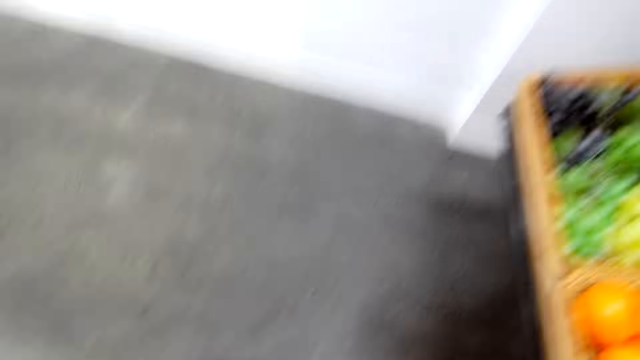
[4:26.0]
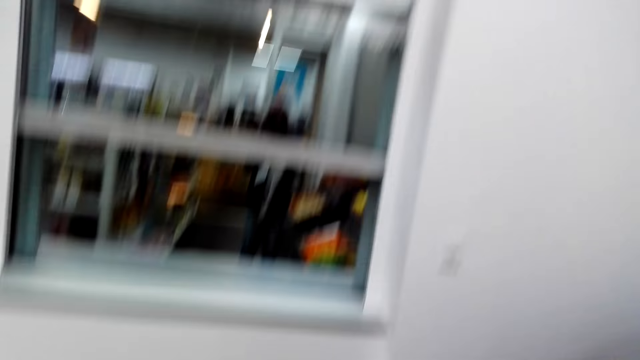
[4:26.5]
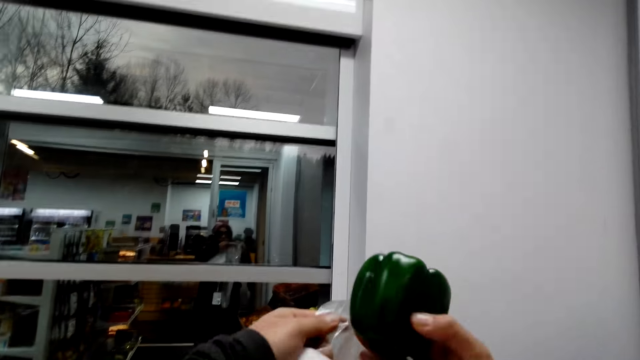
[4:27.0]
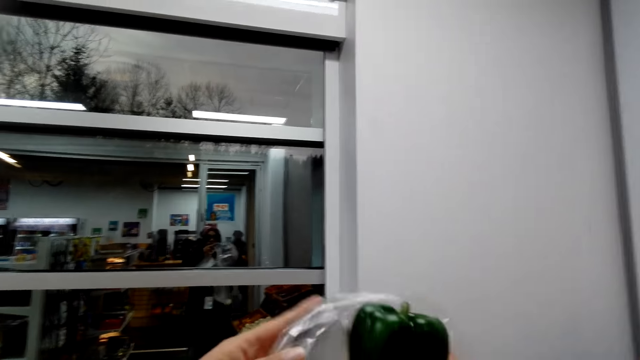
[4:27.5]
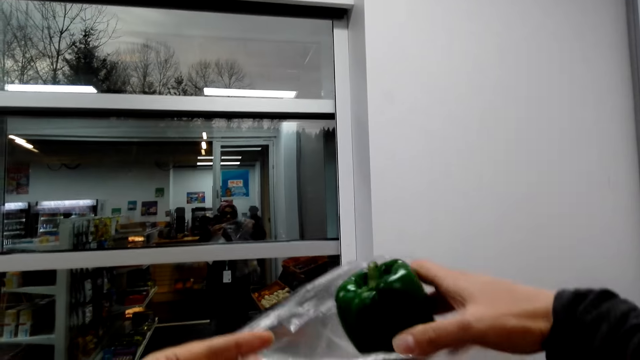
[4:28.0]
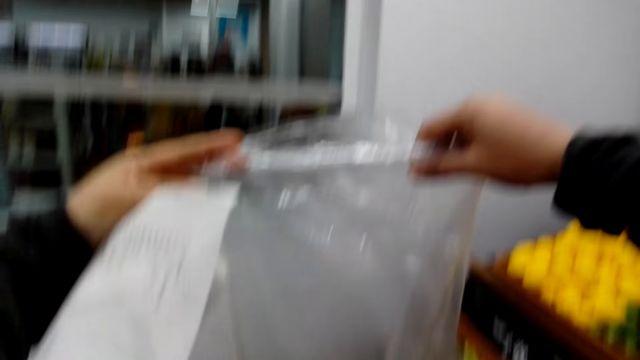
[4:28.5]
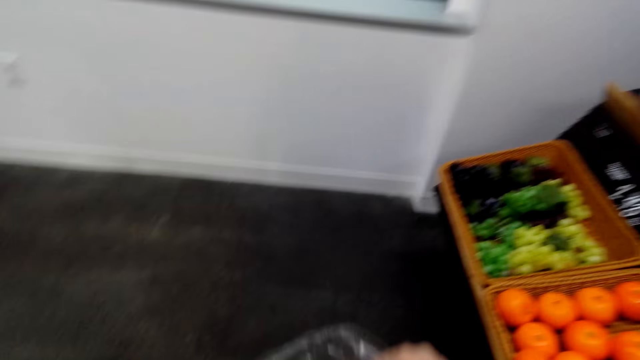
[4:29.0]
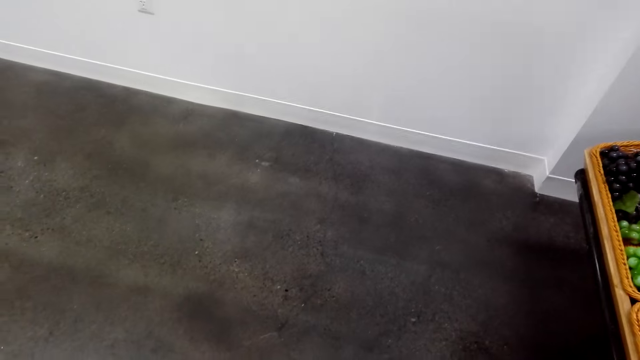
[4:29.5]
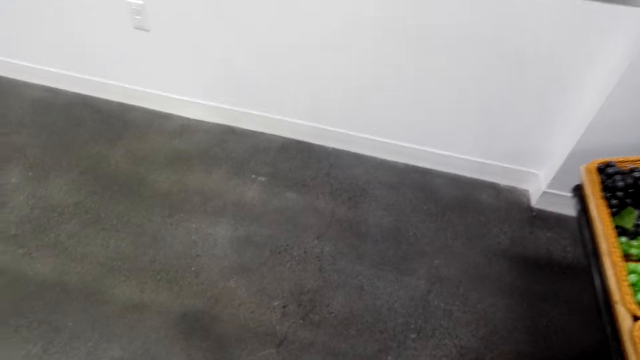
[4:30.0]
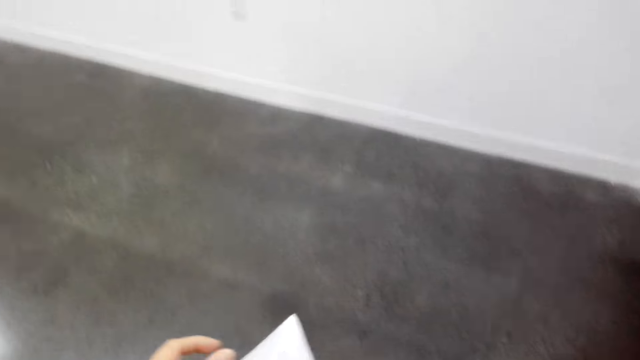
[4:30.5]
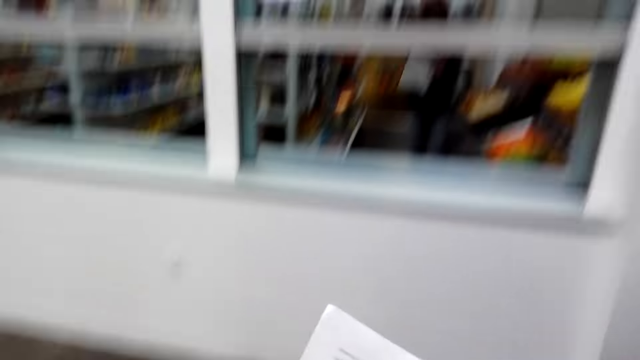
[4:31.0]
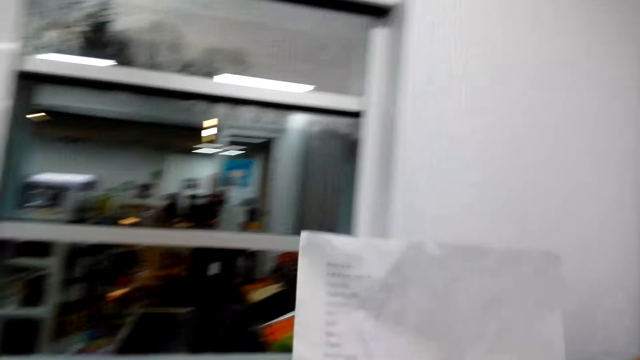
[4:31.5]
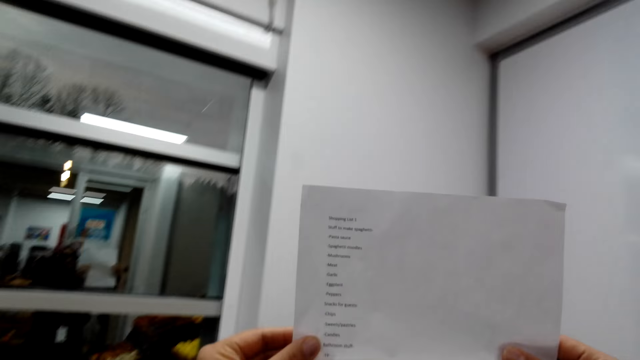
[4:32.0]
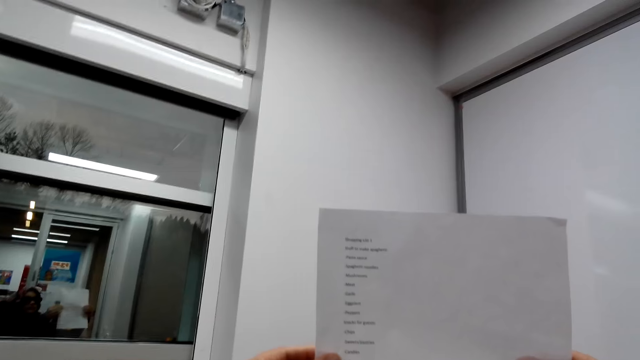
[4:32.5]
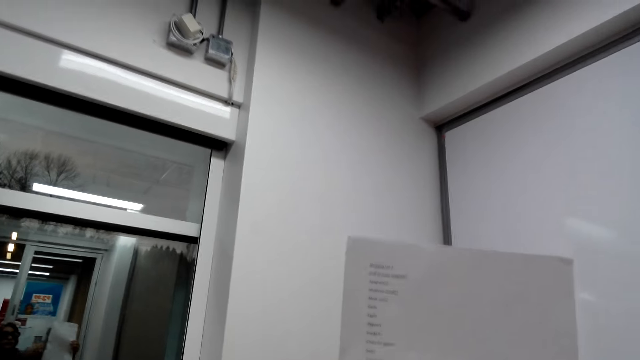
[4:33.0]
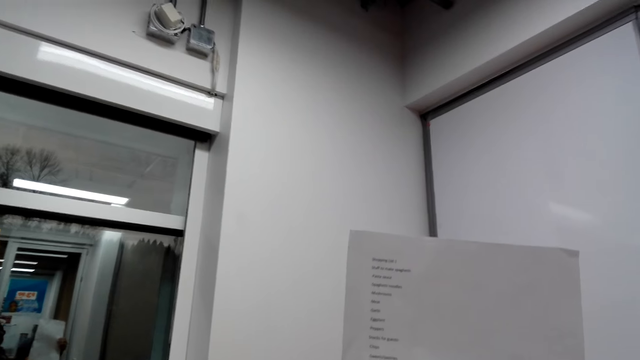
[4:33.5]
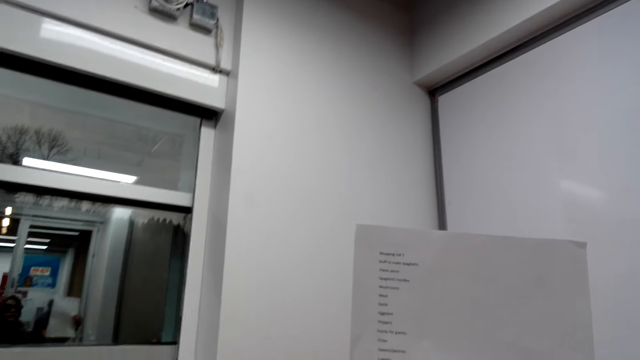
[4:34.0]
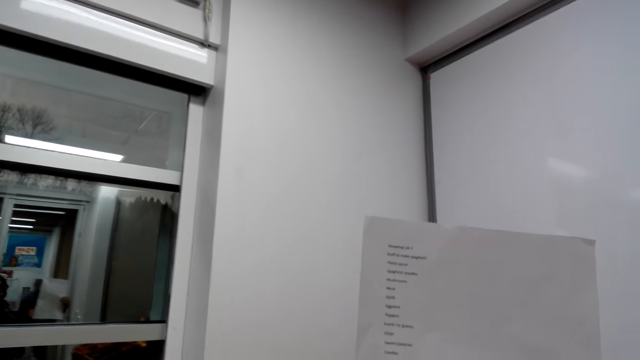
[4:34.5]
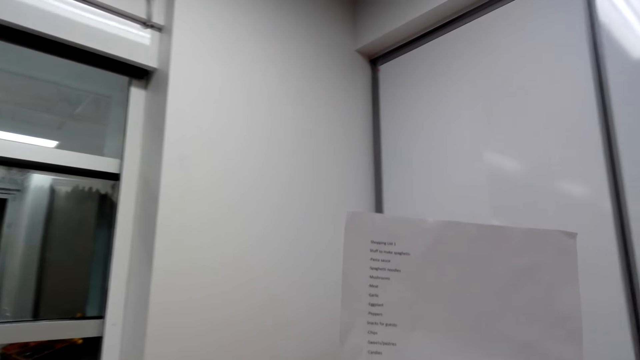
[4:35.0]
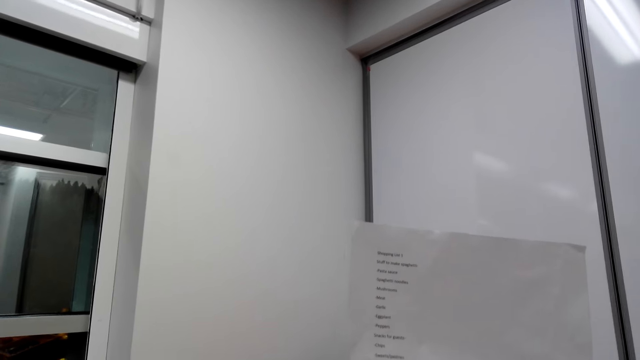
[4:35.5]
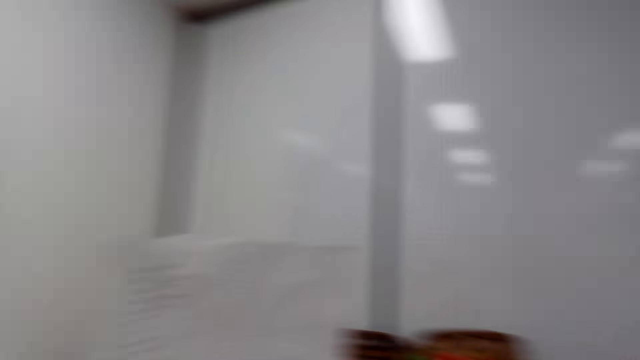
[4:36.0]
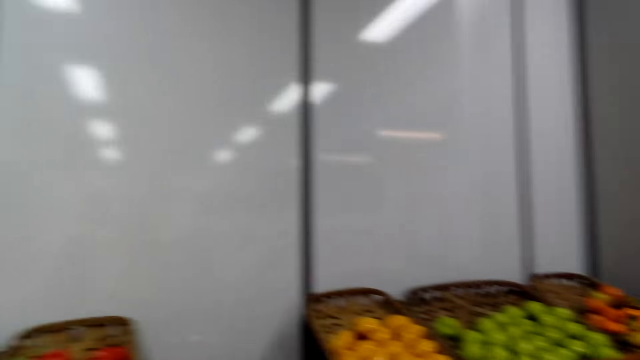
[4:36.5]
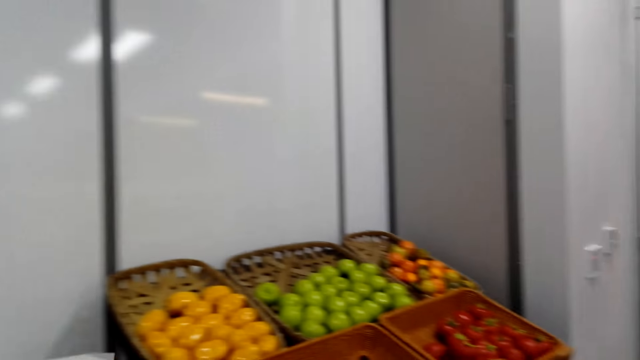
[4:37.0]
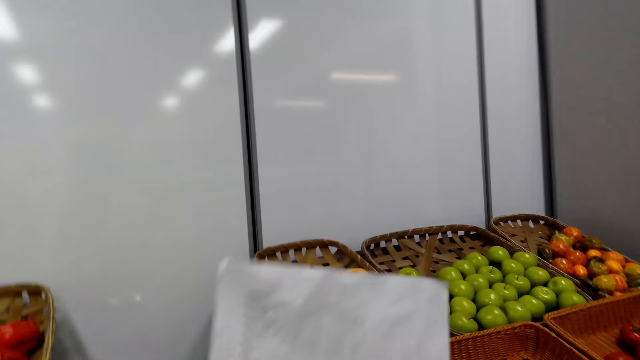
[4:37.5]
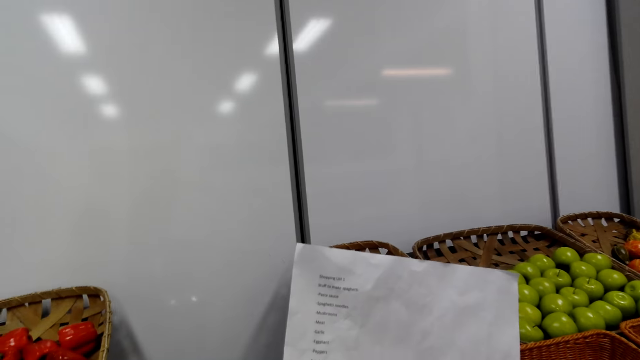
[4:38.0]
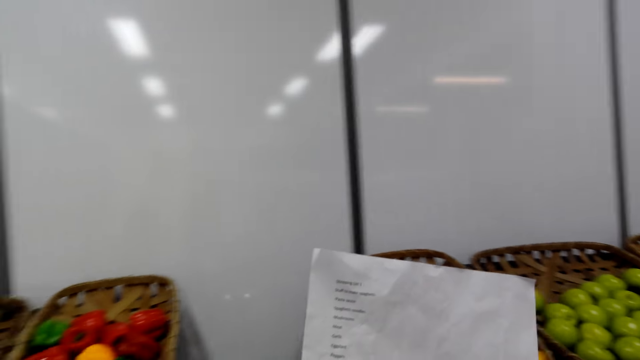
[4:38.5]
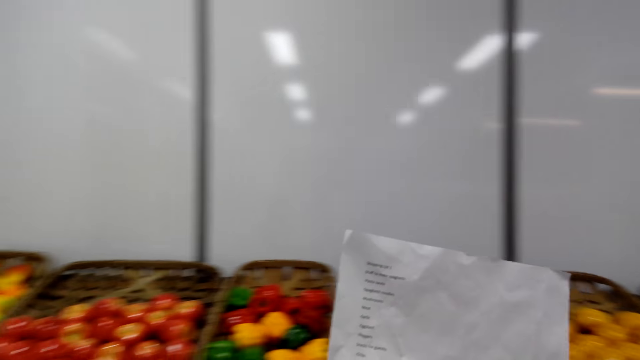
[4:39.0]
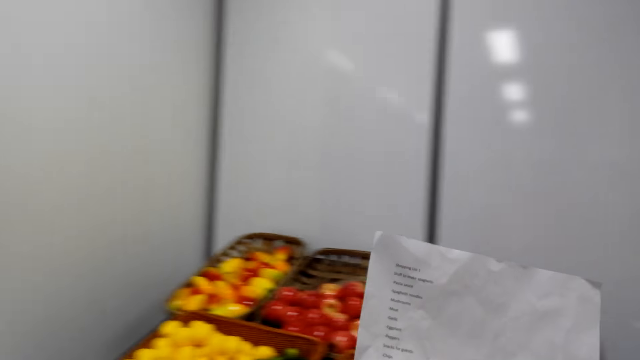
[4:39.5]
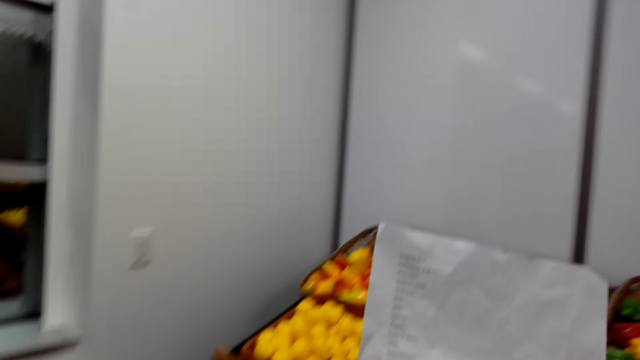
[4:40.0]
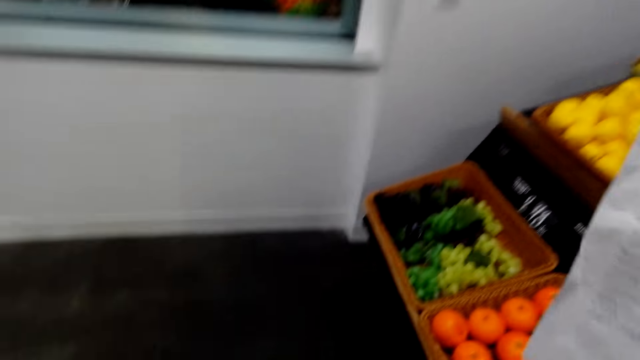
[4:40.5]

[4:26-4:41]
The camera wearer puts the bell pepper in the nylon bag. They check the shopping list in hand. They check the groceries. They check the list in hand.

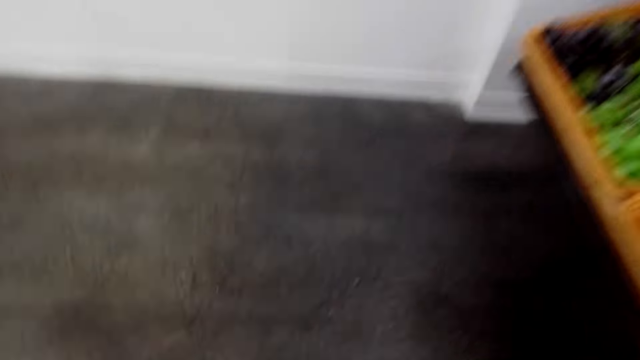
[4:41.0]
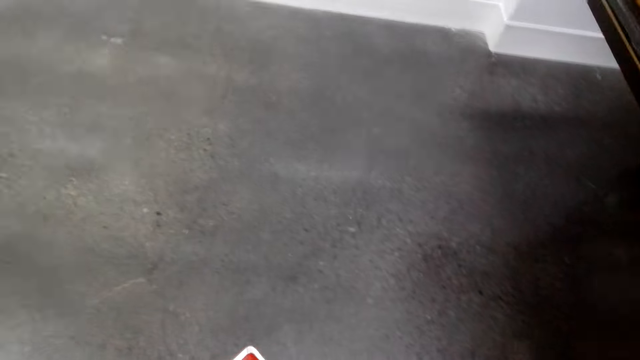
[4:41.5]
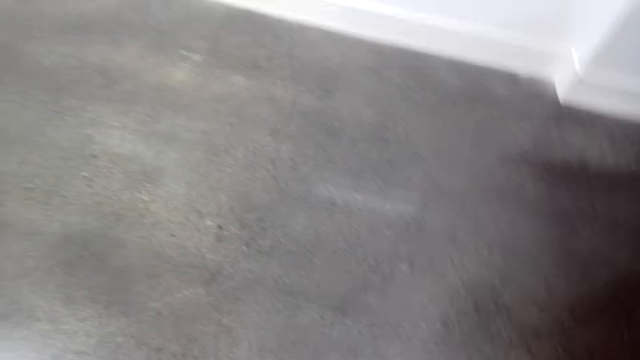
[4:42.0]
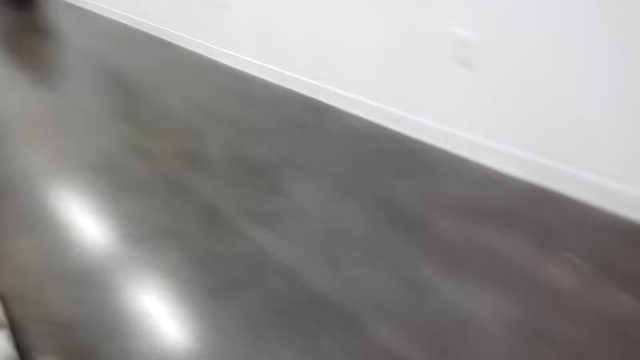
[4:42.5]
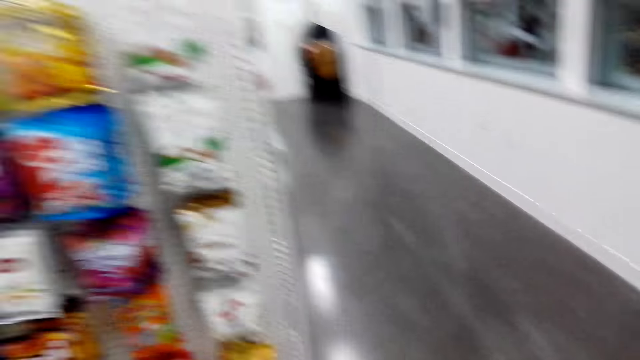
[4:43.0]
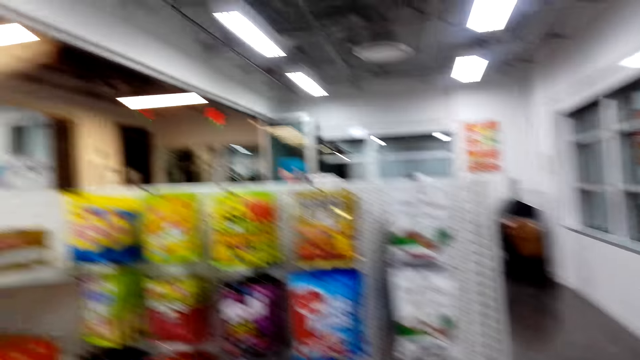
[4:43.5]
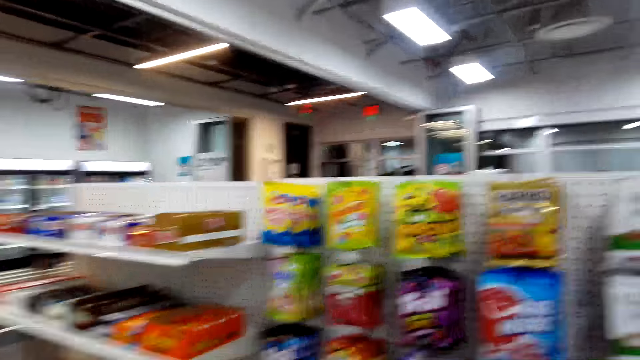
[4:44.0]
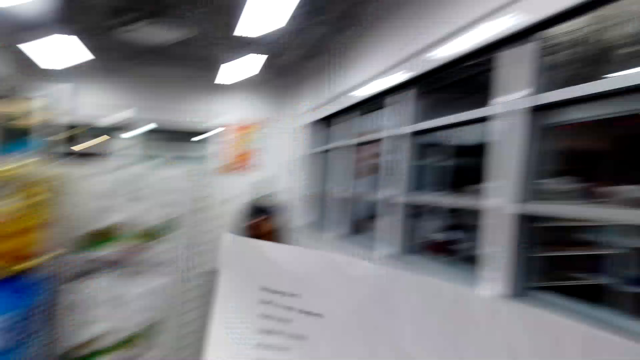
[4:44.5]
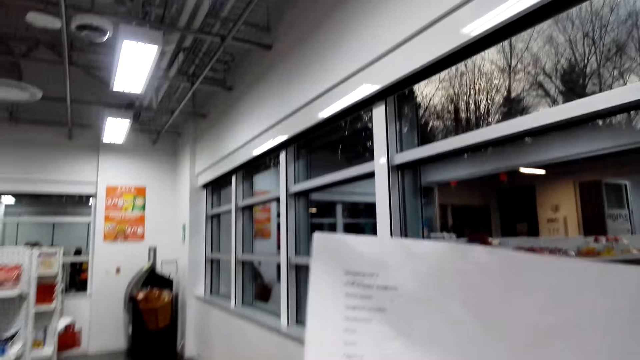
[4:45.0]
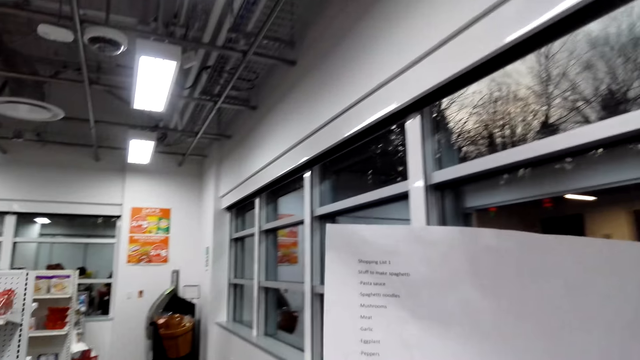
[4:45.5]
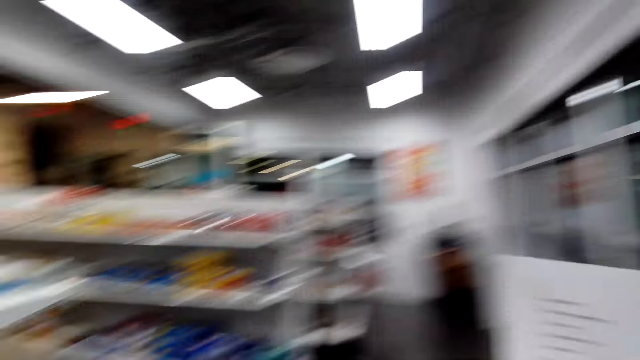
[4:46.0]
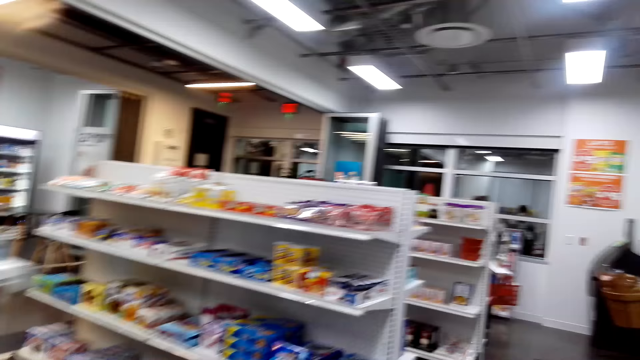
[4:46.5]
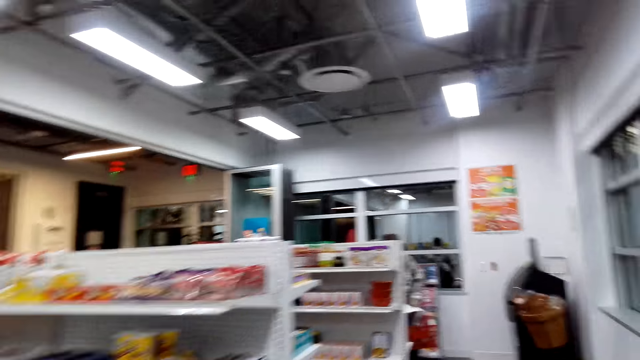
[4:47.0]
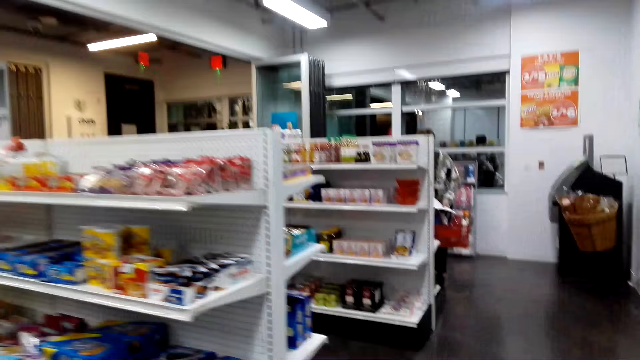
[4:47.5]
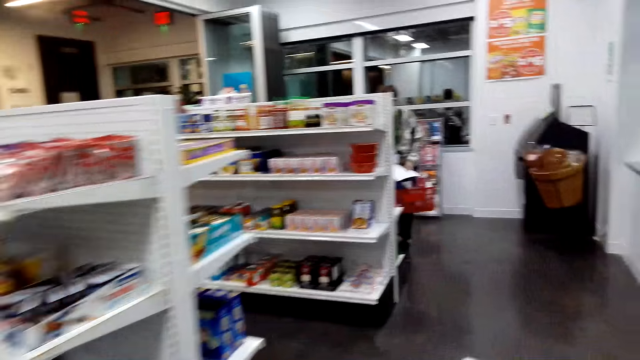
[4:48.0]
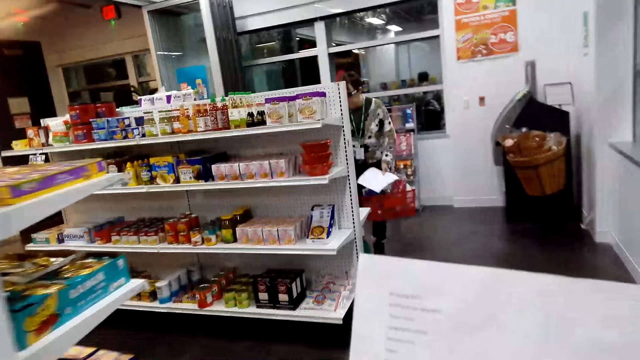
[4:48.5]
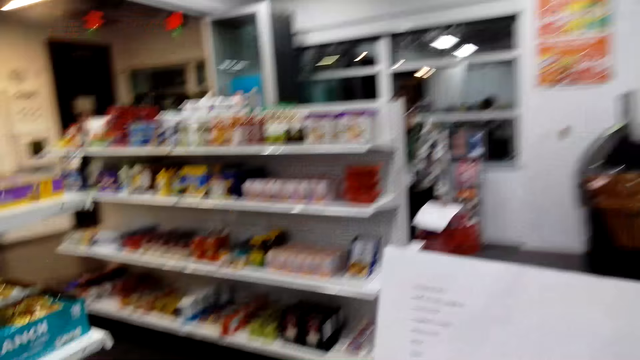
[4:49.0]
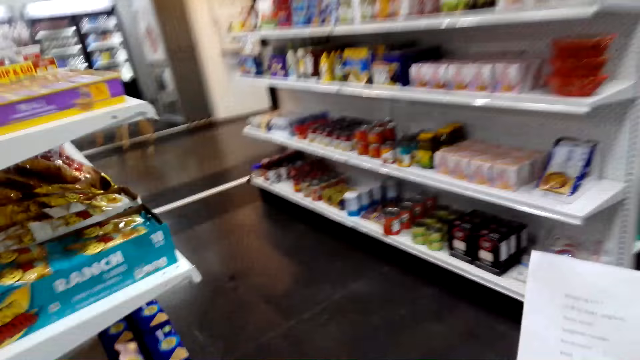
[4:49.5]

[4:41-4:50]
The camera wearer picks the basket from the floor. They walk in the store. They check the list in hand. They walk in the store.
